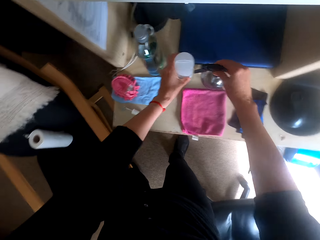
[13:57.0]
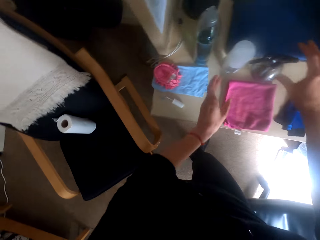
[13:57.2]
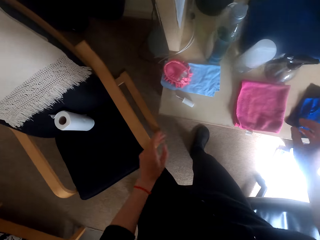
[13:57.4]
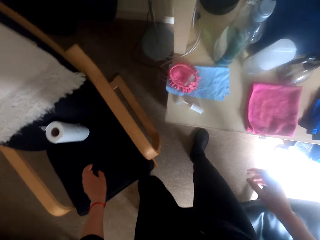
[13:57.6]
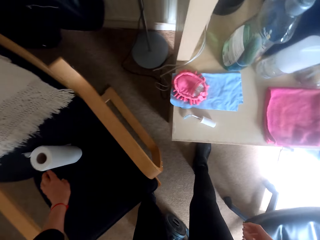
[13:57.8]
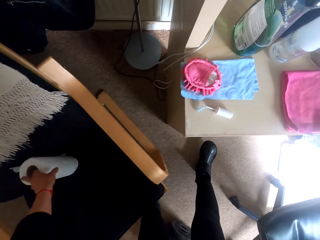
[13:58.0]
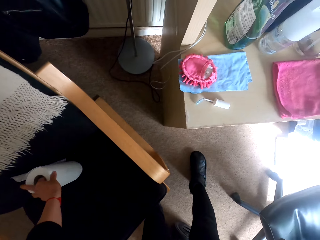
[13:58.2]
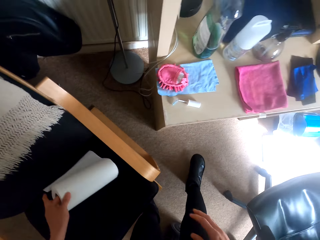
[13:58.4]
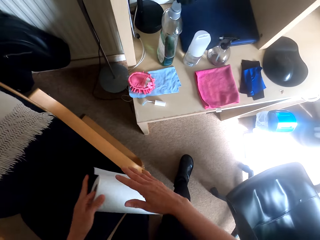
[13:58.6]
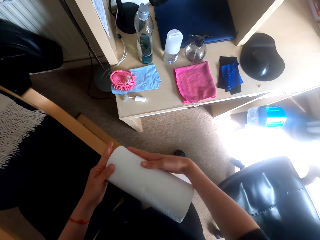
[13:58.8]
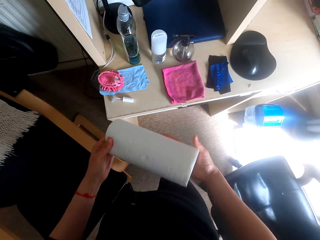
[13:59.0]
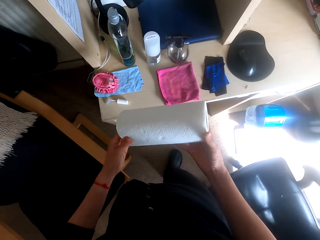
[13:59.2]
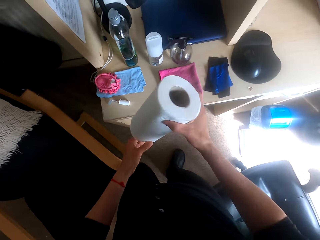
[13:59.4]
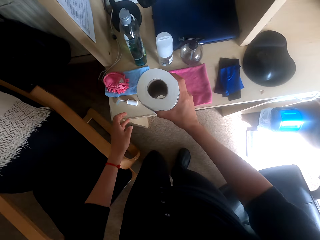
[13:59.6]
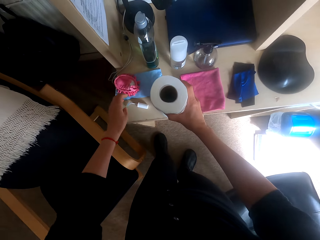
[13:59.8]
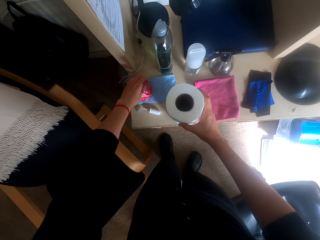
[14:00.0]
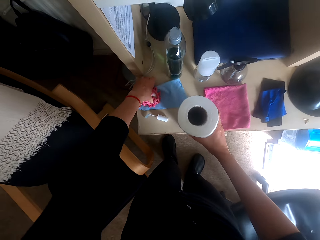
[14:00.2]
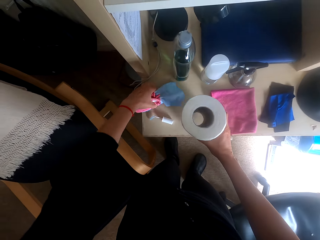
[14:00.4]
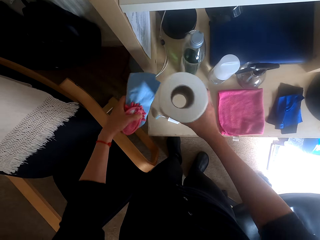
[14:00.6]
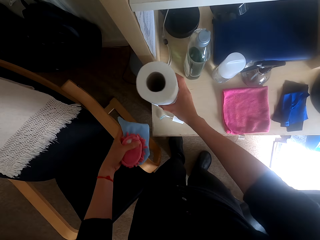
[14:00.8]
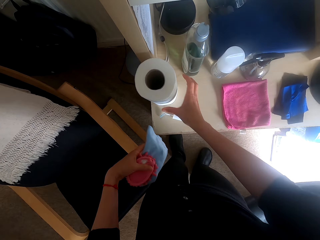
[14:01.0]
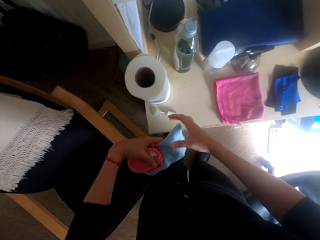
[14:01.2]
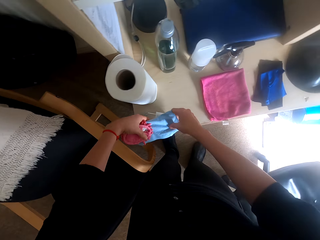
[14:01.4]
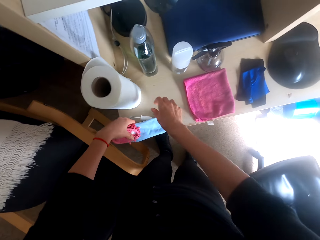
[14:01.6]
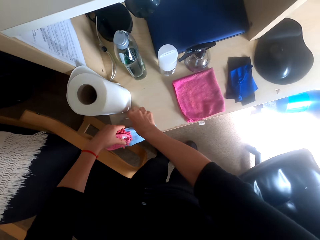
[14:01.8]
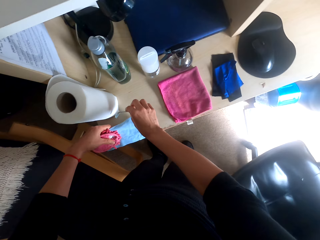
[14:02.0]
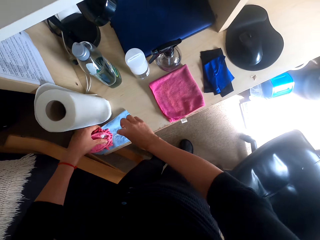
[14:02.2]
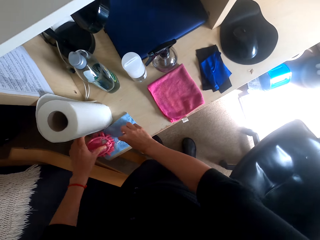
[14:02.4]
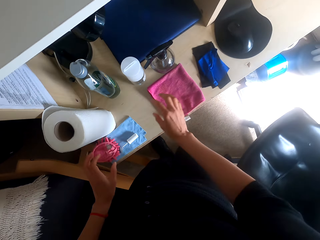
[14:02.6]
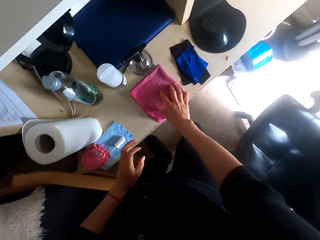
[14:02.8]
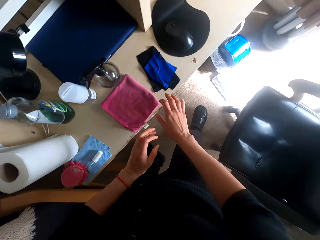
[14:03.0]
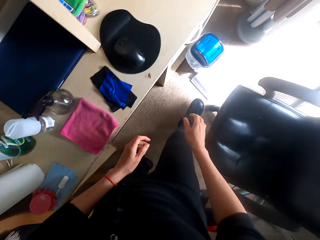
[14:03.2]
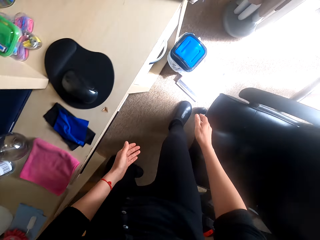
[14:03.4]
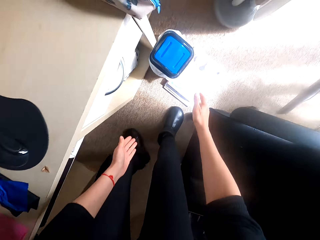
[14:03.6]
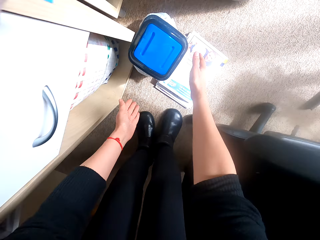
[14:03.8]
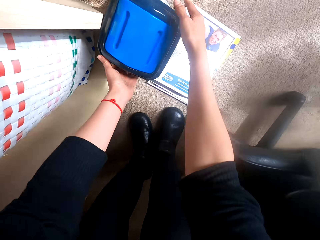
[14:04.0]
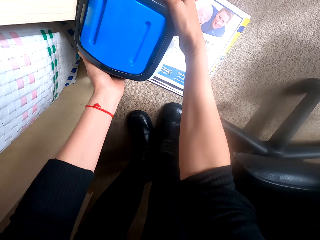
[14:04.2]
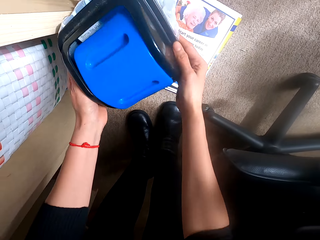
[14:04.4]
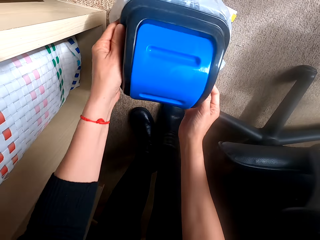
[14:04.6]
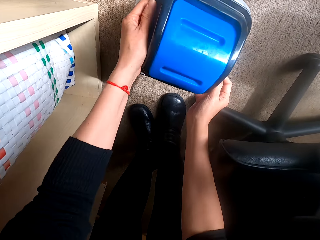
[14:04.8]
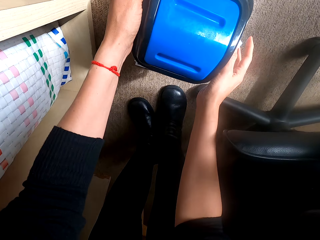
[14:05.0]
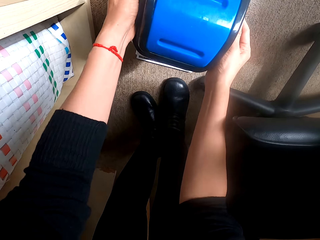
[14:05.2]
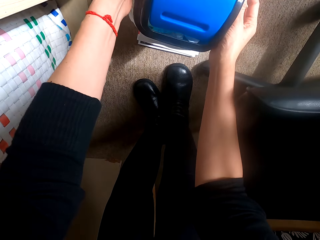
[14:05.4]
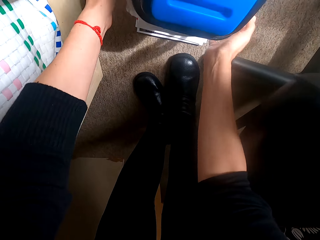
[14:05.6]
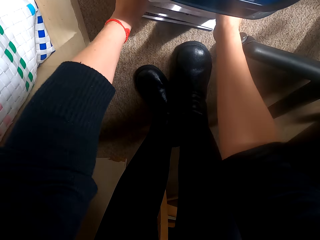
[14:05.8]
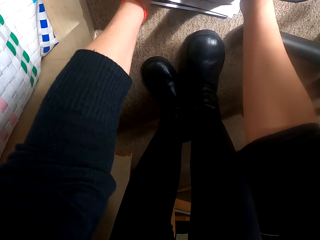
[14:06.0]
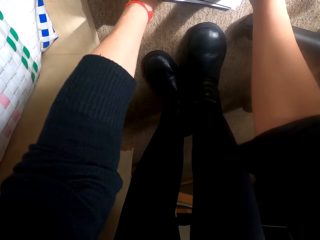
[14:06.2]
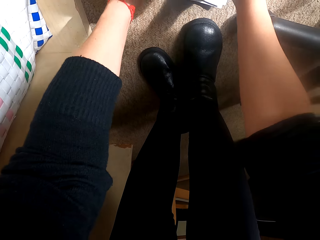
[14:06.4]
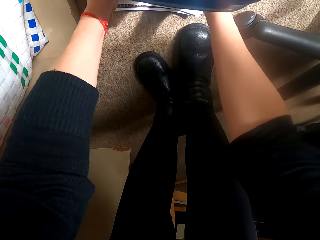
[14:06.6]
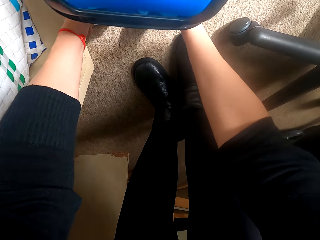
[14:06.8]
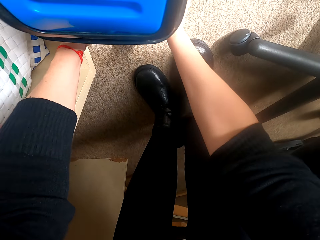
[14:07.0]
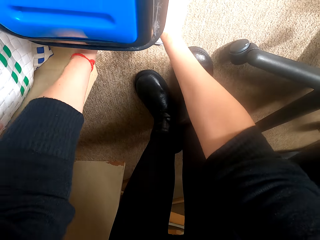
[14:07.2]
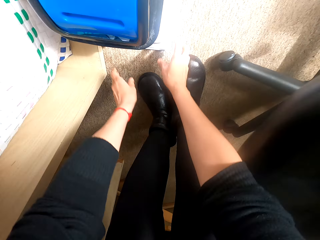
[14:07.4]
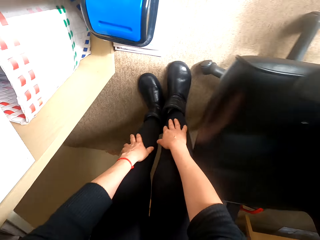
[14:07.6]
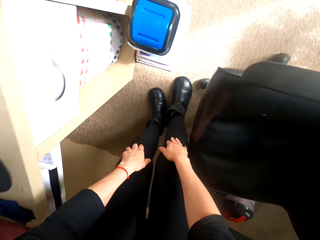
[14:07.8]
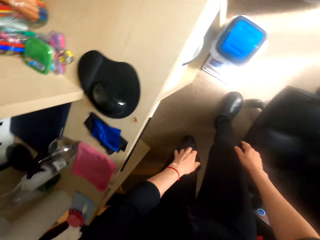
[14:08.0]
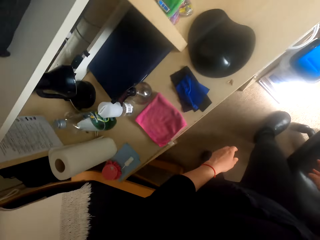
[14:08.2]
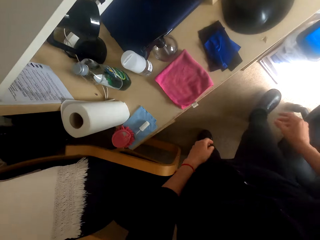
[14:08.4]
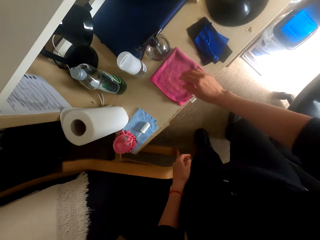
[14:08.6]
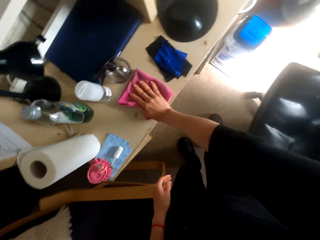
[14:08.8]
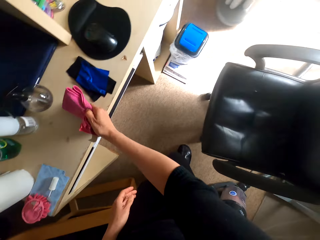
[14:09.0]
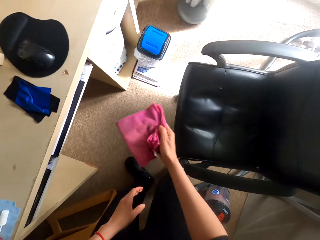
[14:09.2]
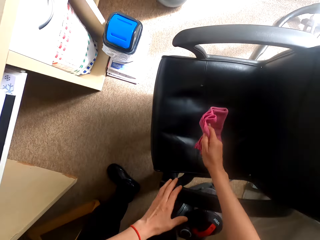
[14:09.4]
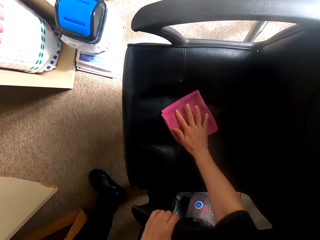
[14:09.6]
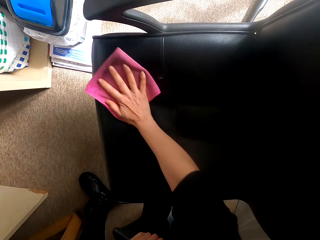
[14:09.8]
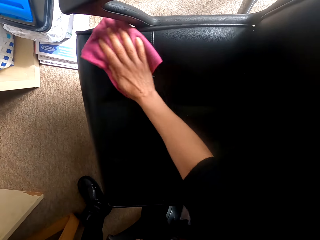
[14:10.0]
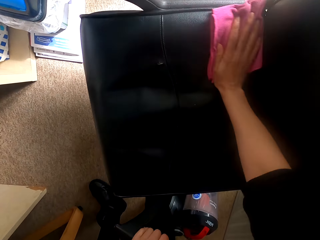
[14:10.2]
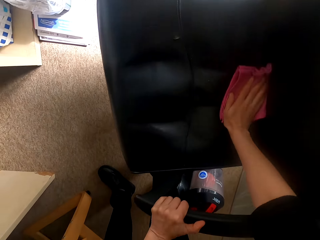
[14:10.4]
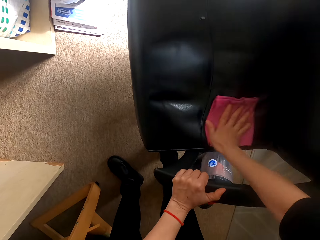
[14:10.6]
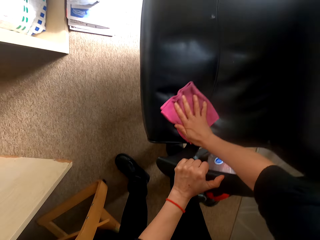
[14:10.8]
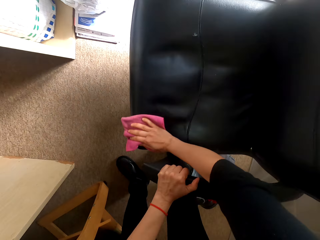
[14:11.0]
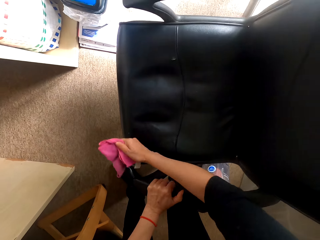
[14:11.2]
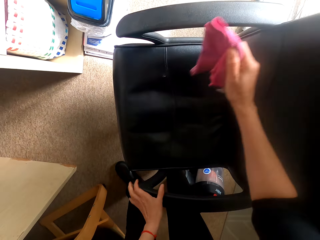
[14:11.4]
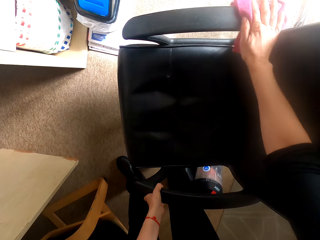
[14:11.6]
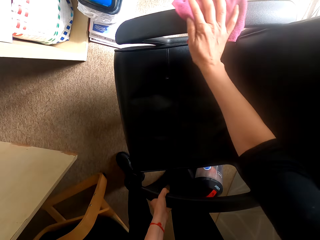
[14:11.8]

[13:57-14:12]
The camera wearer picks up a paper towel. They fold the paper towel. They hold the paper towel. They place the paper towel on the table. They pick up something and the towel or cleaning cloths. They move the paper towel. They touch the towel. They hold the cleaning cloths. They pick up something. They place the towel on the table. They place something on the towel. They touch the towel. They walk around the room. They bend down. They pick up the dustbin. They move the dustbin. They place the dustbin on a box. They press the dustbin. They move the box. They move the legs. They stand up. They pick up the towel. They wipe a chair with the towel.

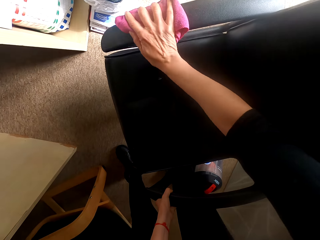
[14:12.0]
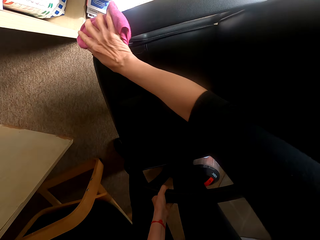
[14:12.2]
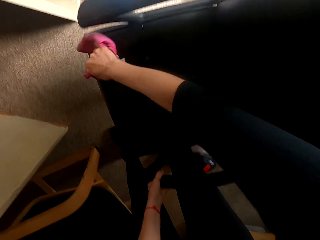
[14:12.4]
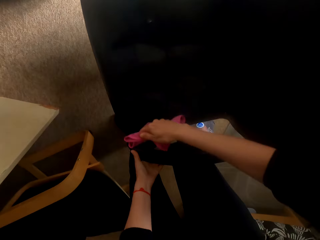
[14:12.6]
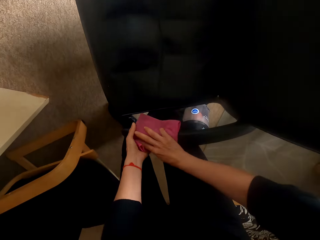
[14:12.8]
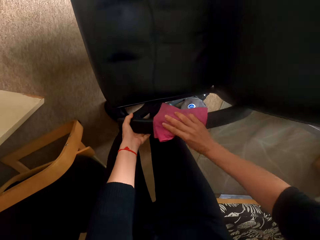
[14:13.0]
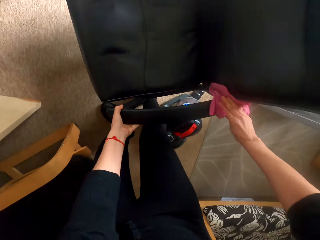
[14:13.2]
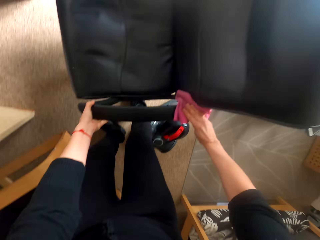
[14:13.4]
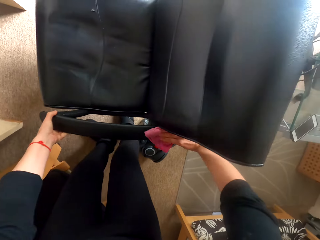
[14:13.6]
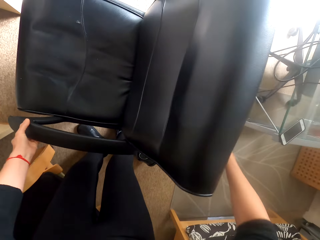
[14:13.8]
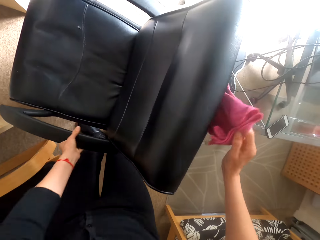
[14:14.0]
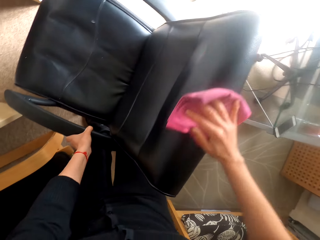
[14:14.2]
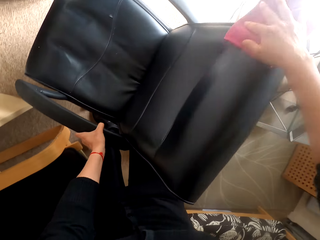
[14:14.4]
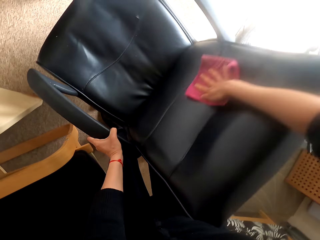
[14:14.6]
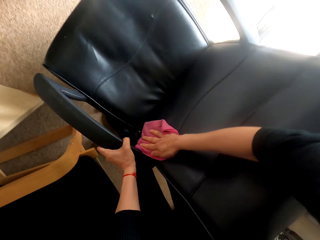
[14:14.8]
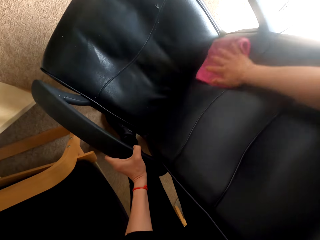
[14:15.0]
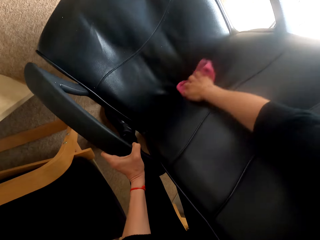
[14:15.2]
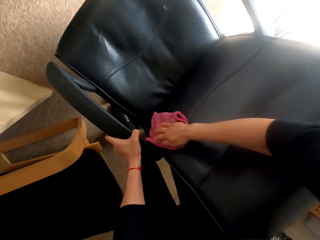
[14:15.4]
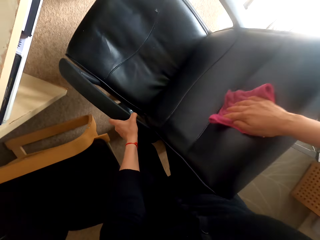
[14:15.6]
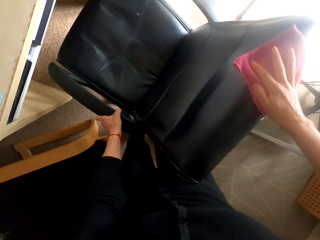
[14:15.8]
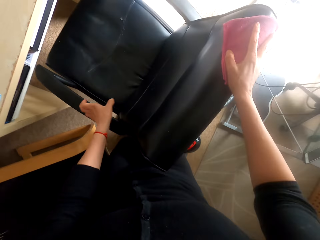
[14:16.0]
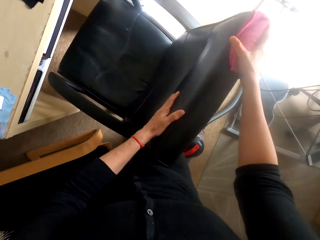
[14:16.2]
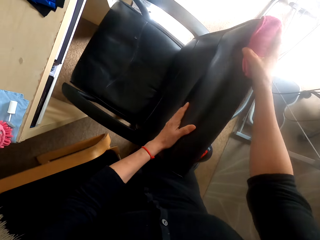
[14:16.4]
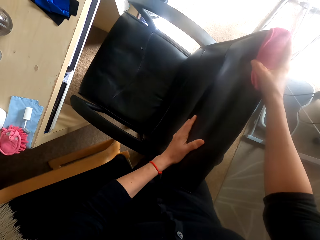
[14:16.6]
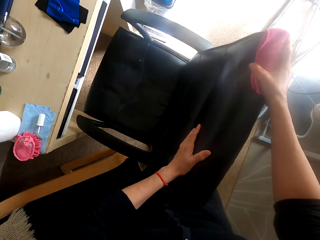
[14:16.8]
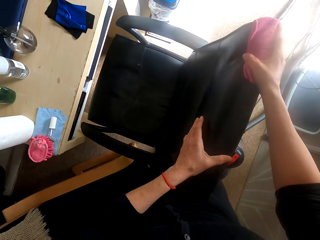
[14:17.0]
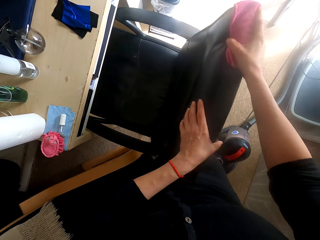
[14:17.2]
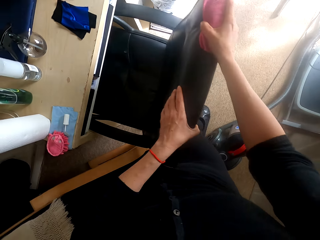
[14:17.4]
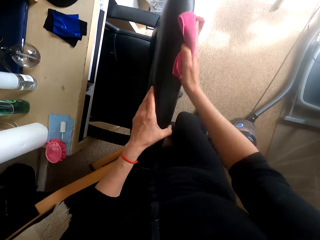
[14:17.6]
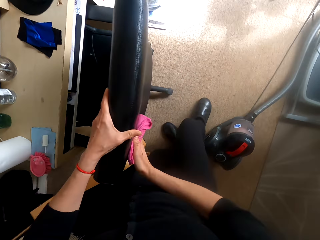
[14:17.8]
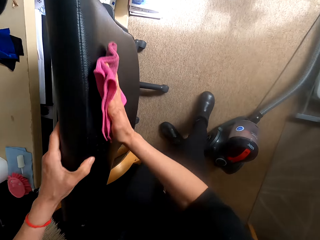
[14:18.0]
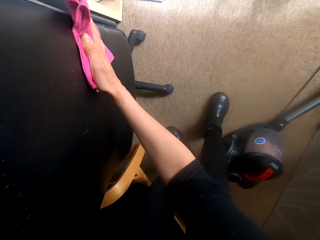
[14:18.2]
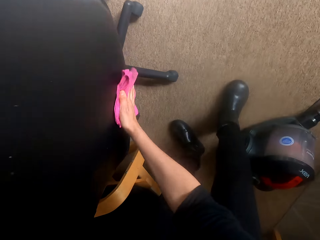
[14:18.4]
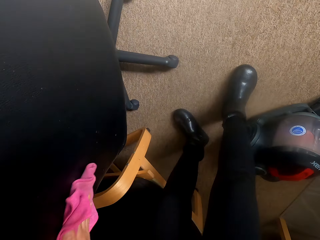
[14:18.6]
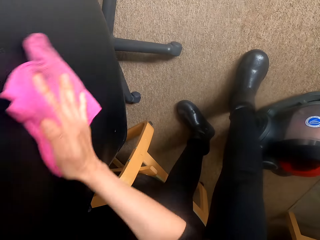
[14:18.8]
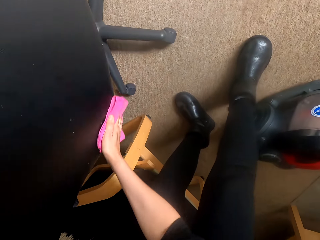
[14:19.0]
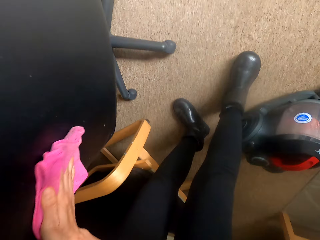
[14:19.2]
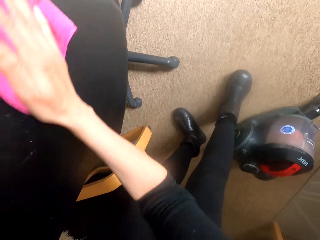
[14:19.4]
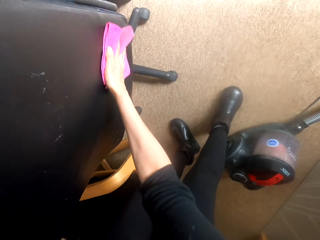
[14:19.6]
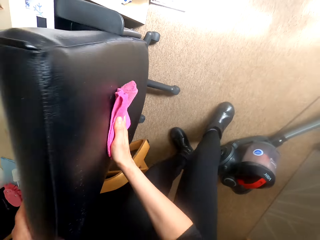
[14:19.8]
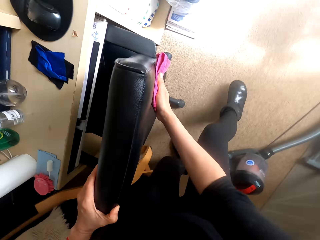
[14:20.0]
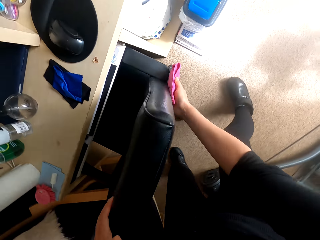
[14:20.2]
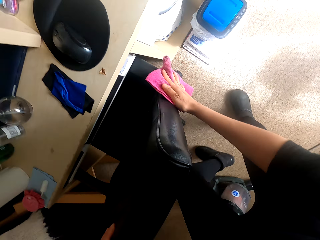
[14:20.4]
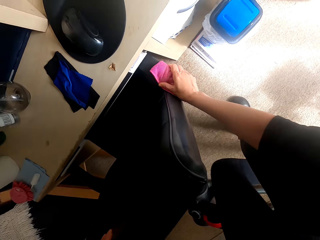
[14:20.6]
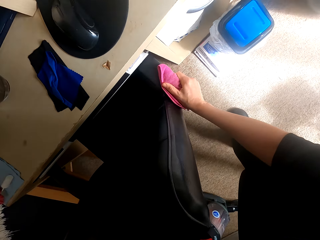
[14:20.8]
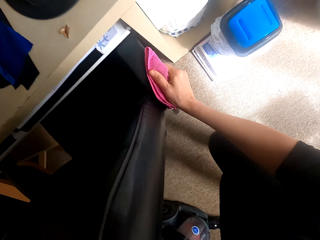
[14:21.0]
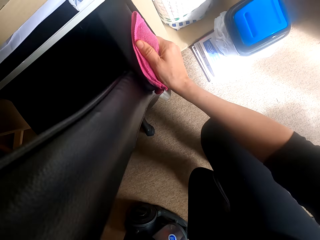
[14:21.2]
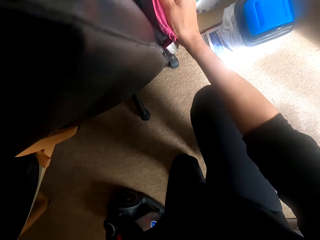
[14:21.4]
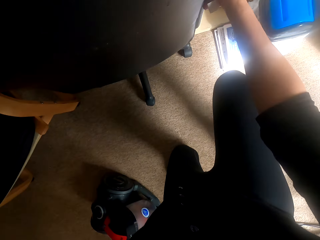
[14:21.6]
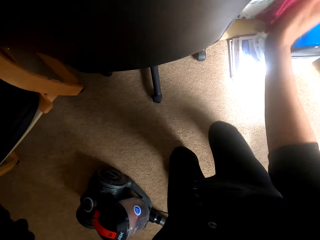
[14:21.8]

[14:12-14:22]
The camera wearer moves the chair. They wipe the chair with the towel. They move the legs. They kneel down.
